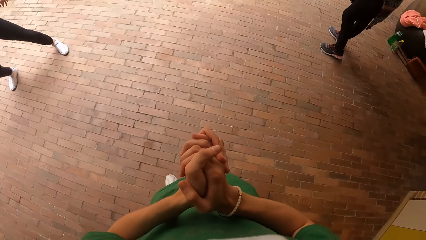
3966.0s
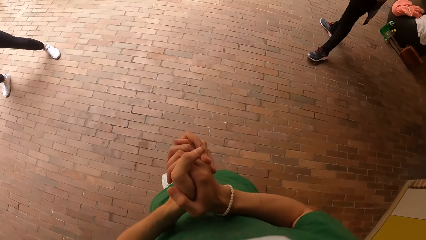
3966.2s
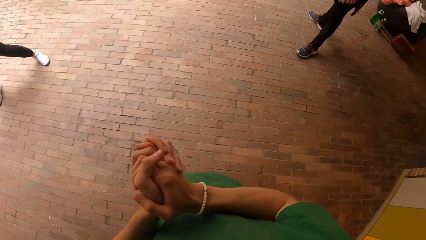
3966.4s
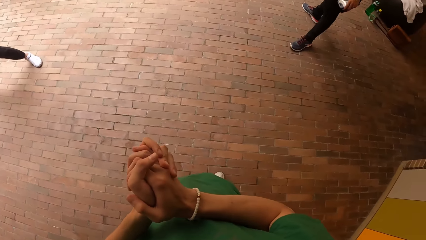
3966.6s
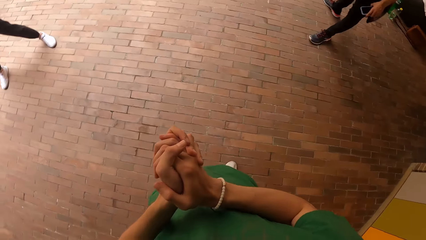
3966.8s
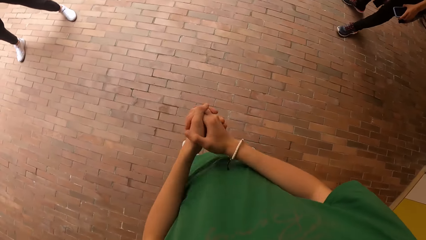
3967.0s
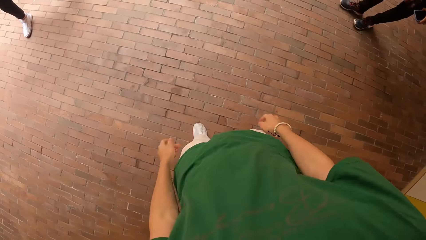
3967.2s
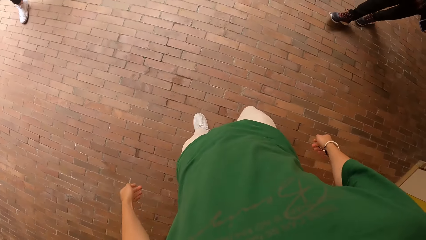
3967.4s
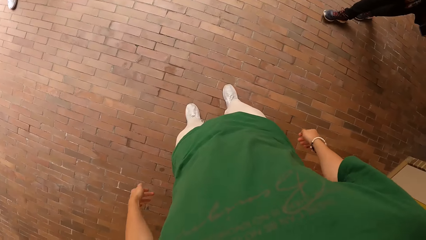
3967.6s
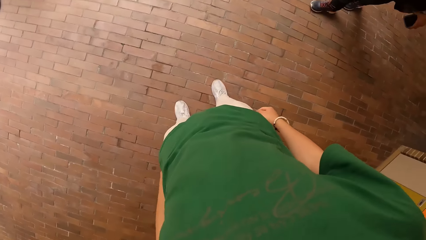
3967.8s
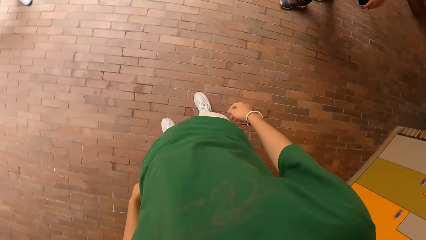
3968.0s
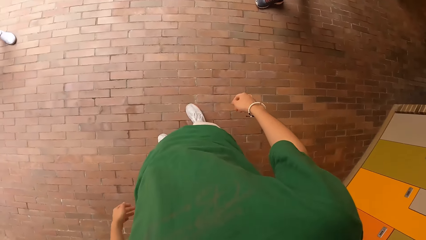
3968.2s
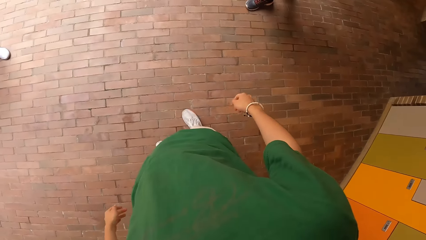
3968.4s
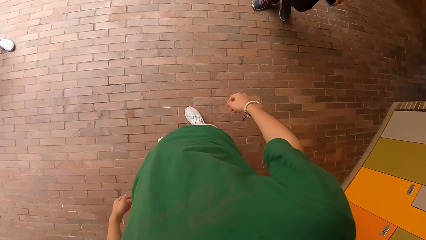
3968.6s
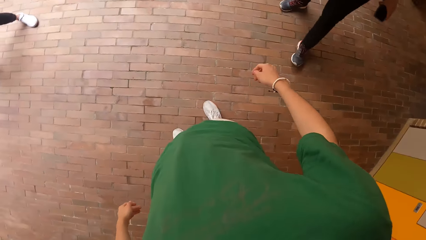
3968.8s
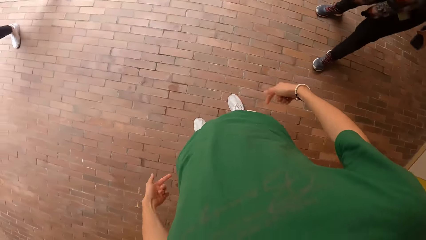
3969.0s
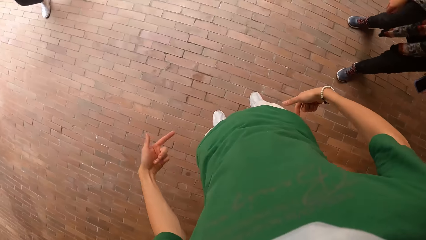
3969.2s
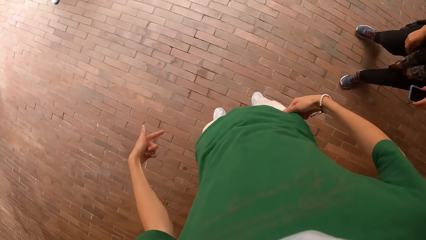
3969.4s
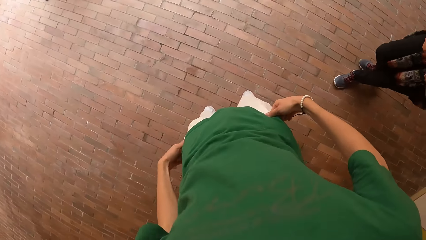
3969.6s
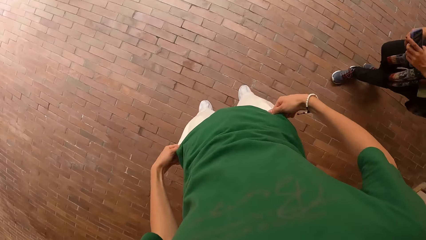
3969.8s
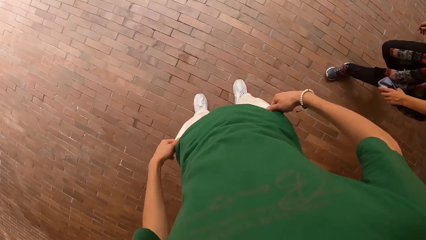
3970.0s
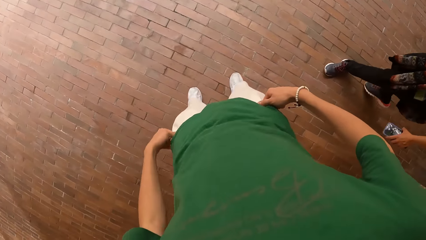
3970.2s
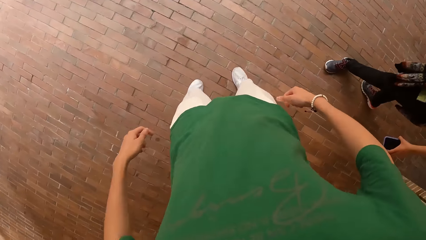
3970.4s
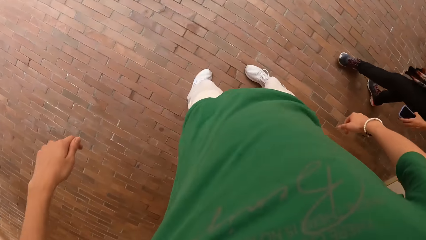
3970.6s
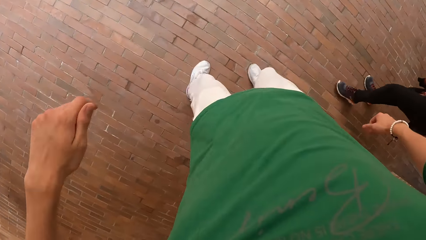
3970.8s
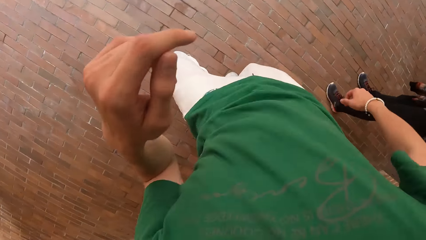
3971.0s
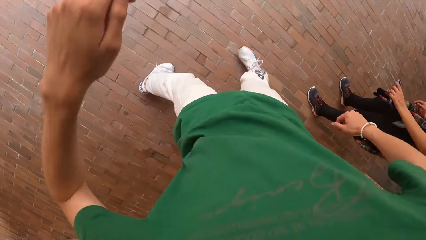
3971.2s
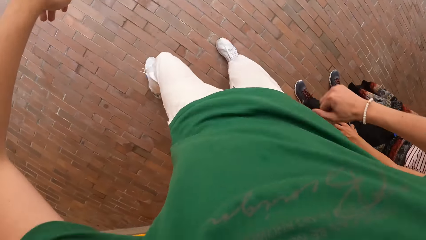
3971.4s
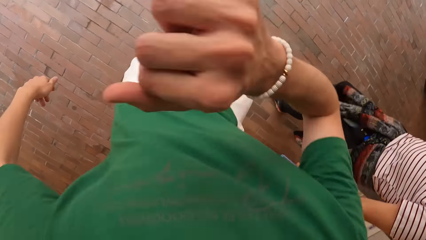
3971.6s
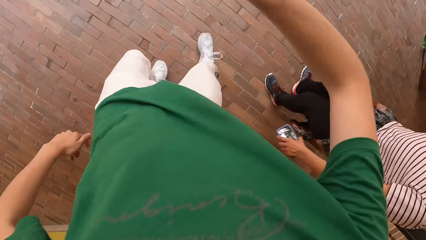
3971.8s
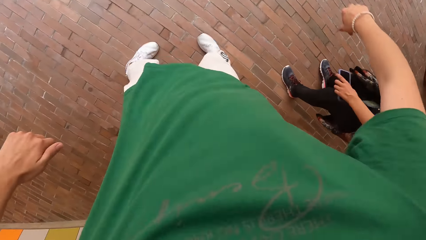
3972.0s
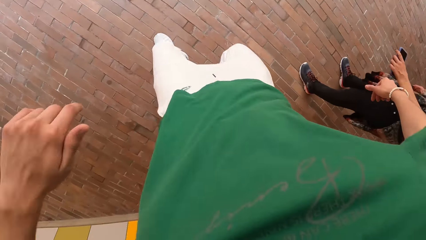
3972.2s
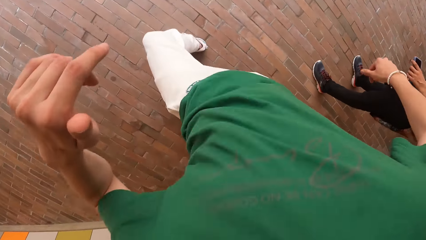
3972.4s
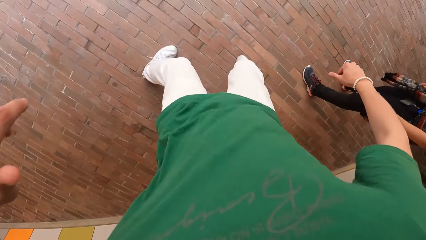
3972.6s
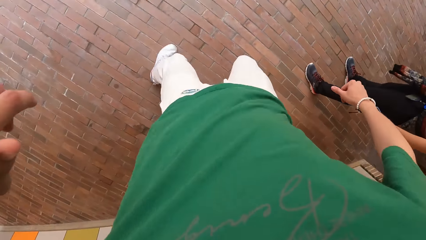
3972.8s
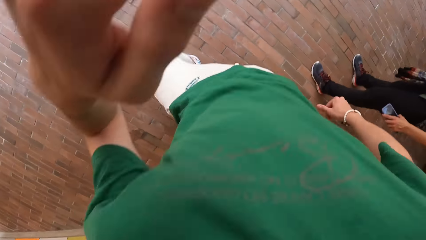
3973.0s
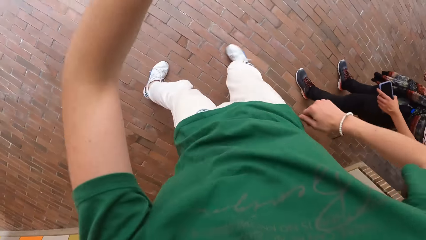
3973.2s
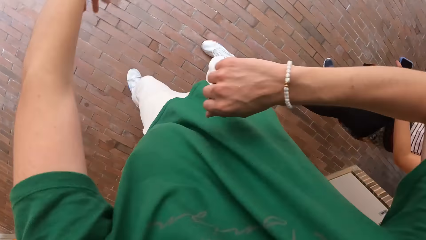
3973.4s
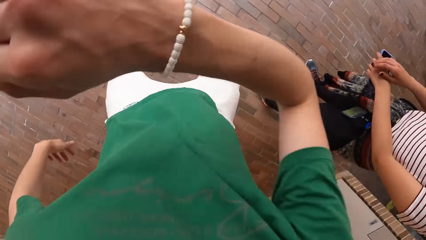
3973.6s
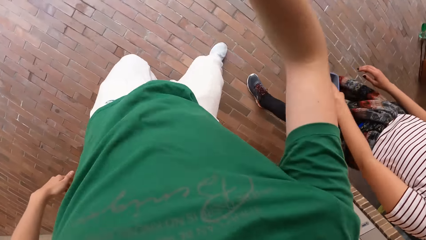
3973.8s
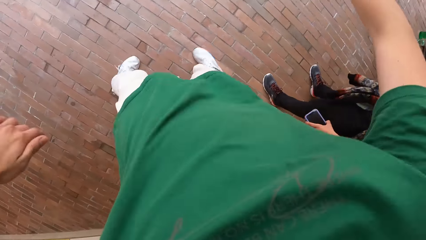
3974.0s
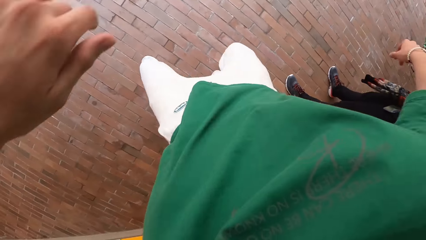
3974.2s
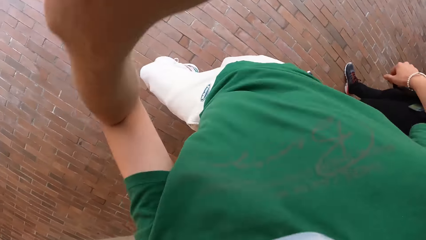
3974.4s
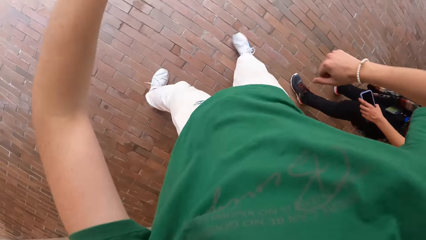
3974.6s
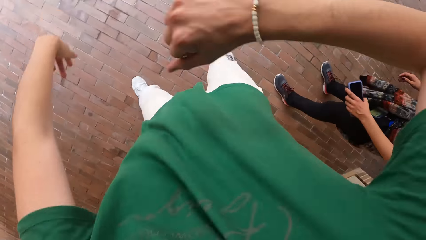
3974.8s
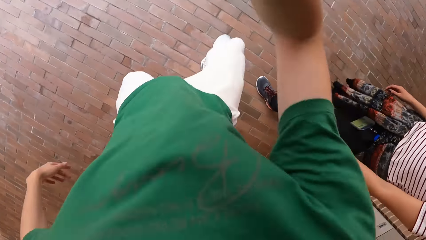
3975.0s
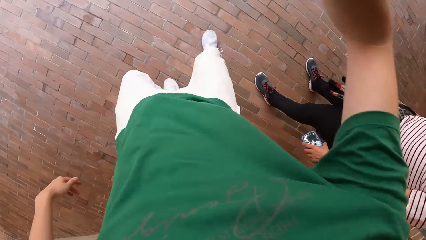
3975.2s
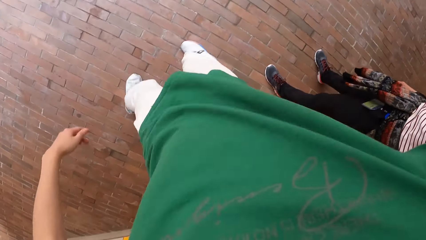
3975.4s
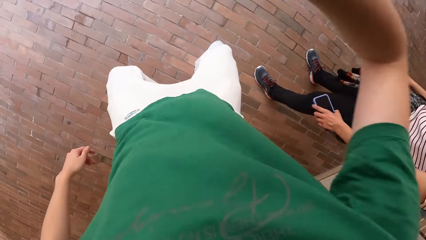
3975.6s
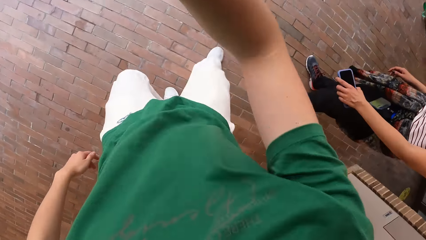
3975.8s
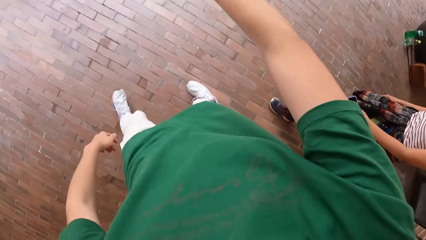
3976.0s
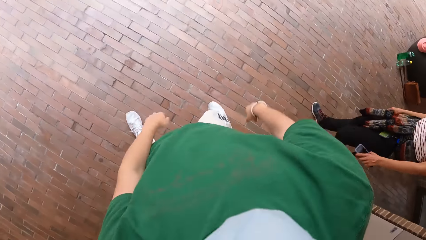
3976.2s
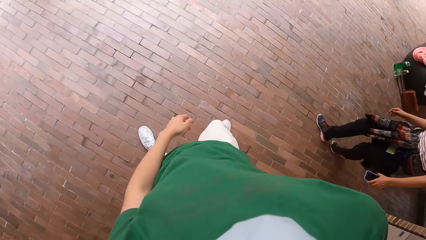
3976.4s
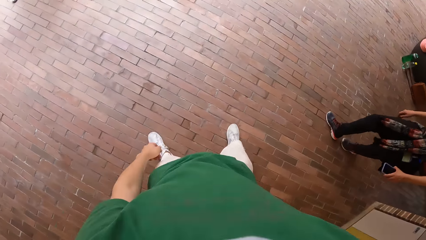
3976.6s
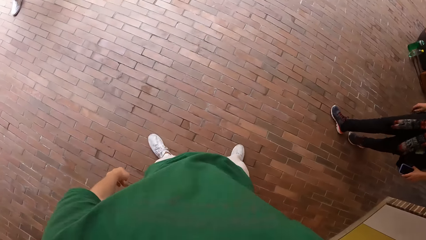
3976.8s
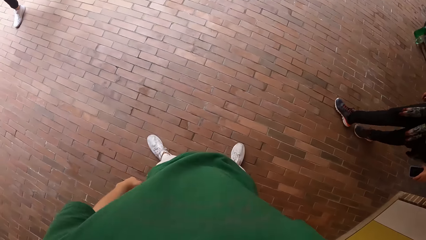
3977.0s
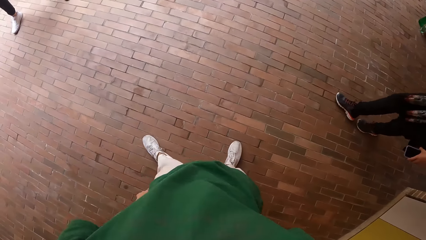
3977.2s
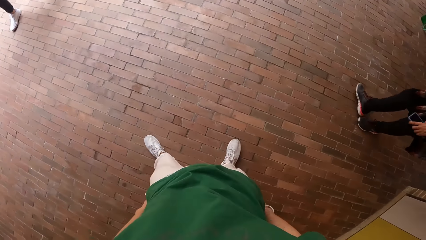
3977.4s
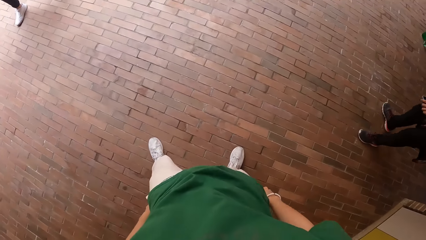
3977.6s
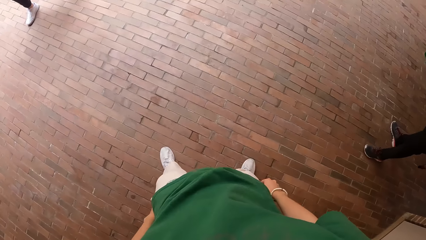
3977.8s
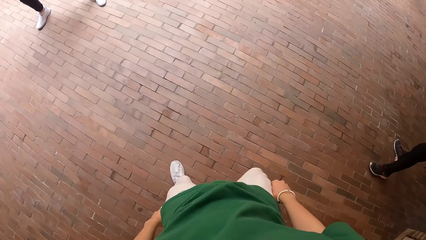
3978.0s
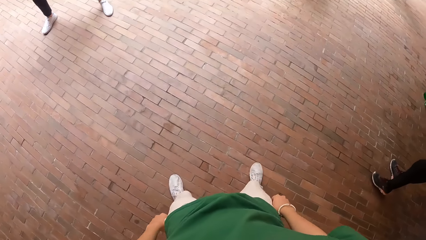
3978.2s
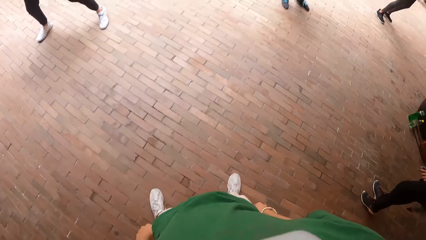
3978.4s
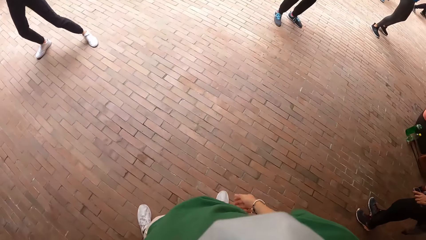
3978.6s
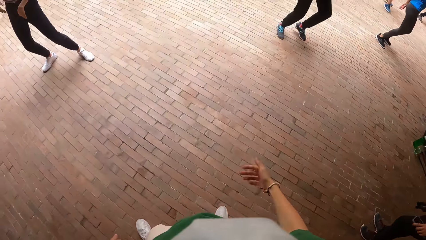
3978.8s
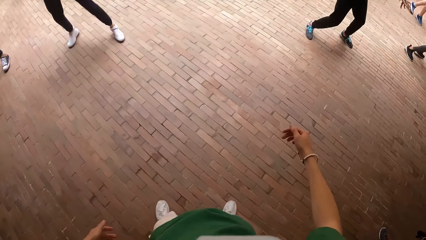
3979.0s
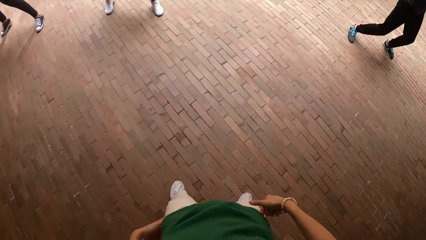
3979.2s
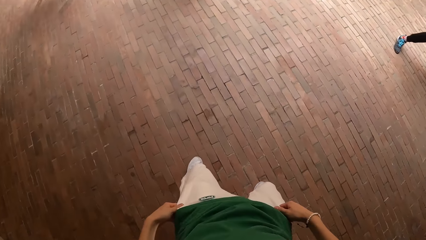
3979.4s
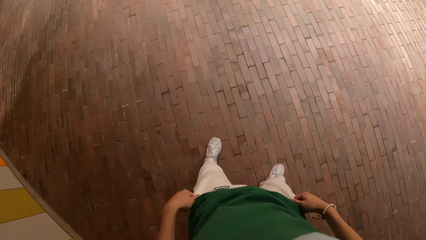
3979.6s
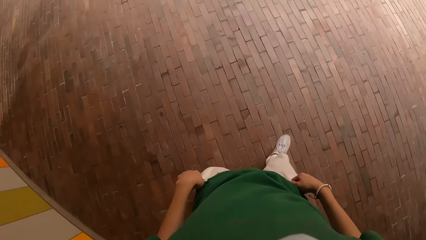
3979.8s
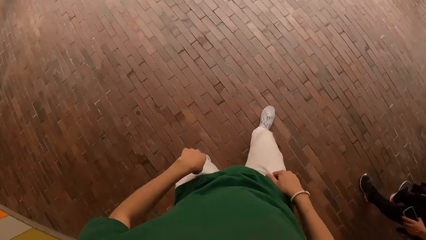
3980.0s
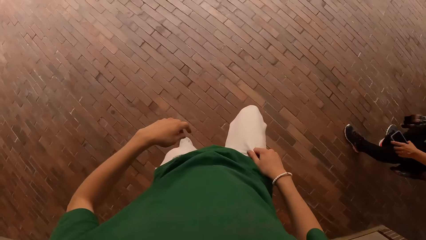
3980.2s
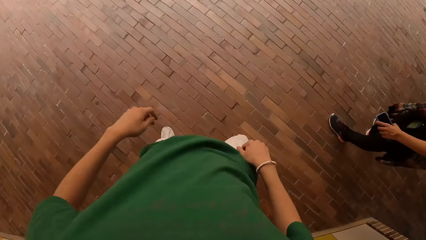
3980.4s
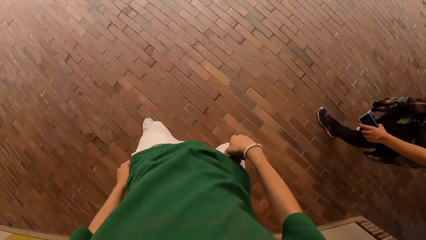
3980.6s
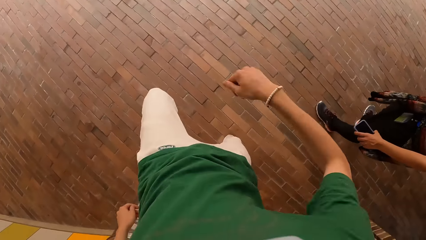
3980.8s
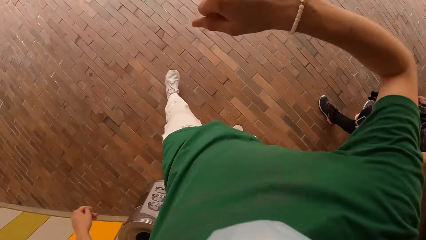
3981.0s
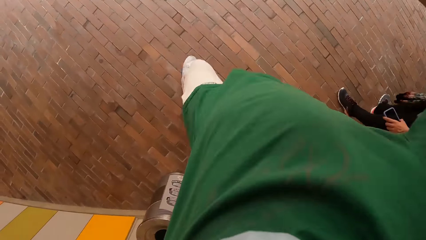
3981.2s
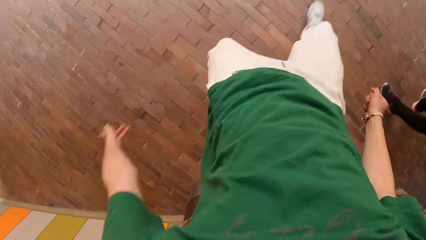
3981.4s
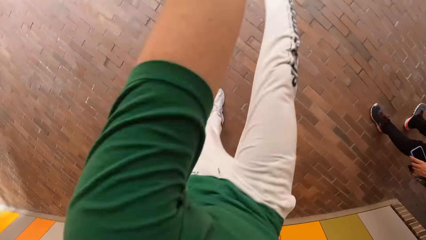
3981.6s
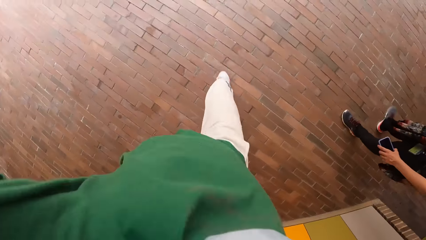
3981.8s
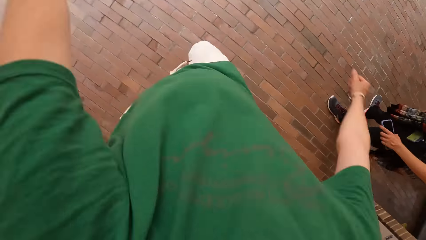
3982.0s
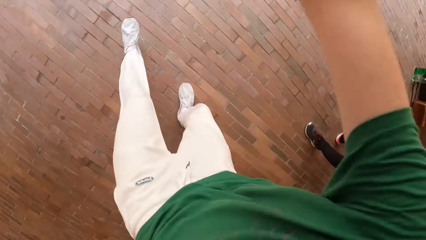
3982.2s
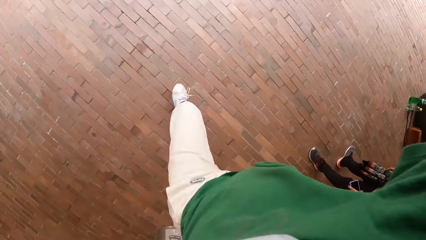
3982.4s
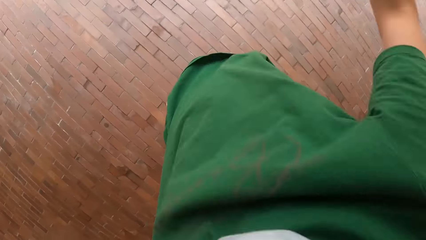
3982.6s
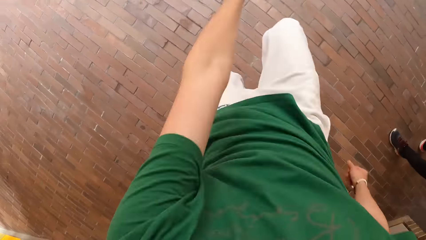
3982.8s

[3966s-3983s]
The camera wearer dances on the floor.
